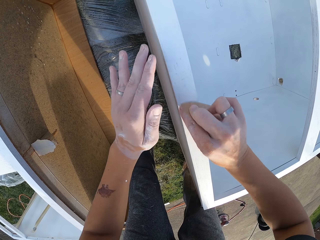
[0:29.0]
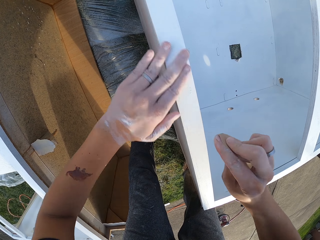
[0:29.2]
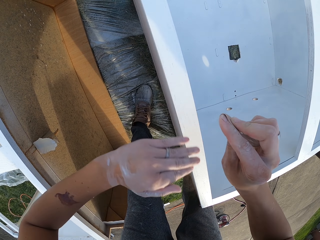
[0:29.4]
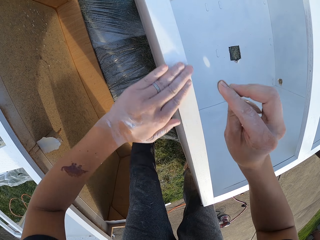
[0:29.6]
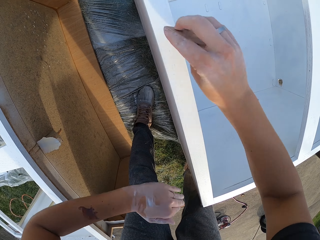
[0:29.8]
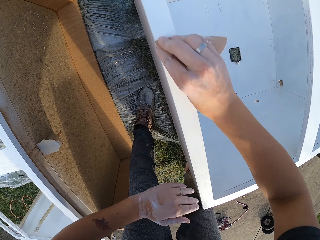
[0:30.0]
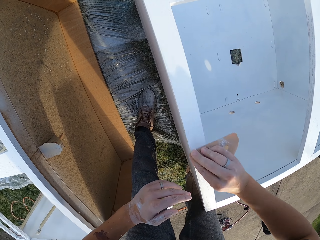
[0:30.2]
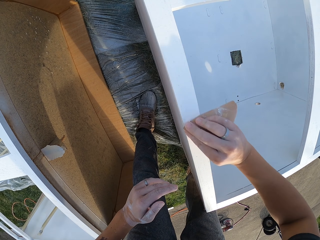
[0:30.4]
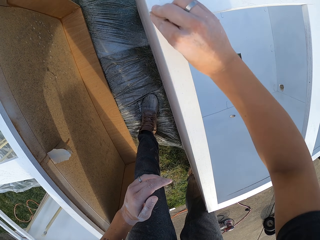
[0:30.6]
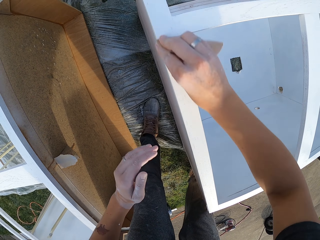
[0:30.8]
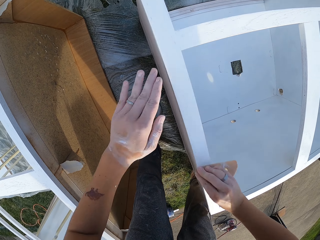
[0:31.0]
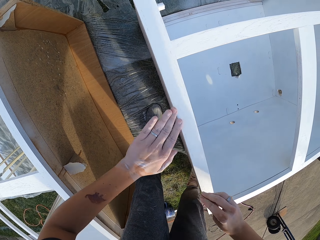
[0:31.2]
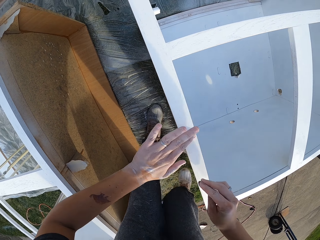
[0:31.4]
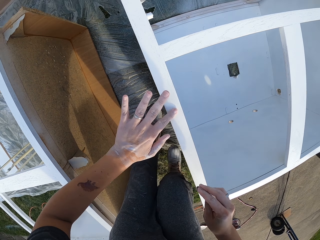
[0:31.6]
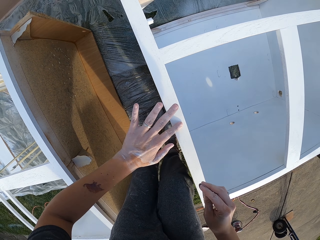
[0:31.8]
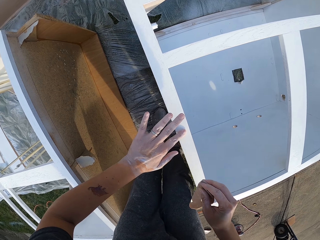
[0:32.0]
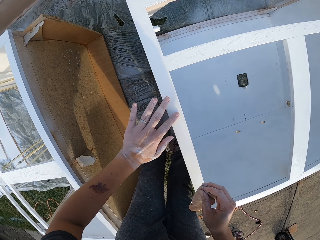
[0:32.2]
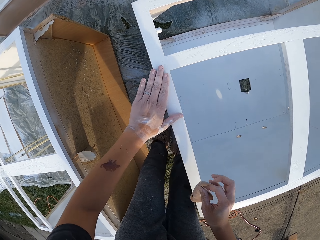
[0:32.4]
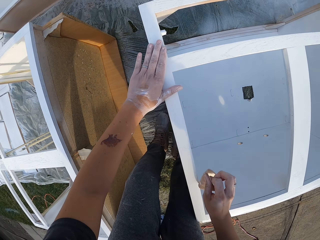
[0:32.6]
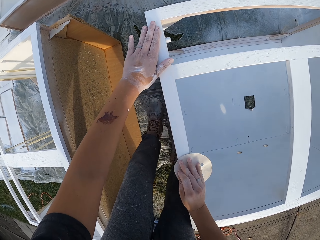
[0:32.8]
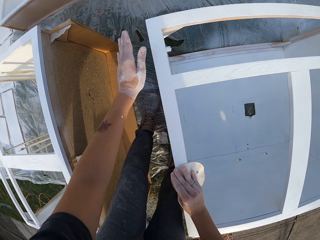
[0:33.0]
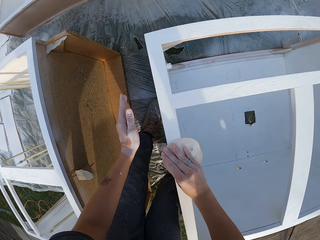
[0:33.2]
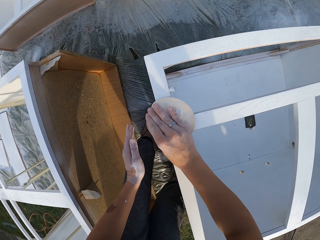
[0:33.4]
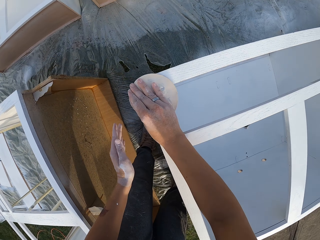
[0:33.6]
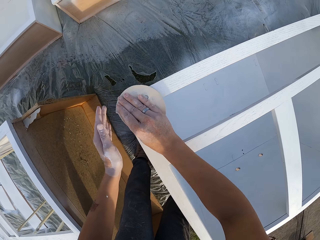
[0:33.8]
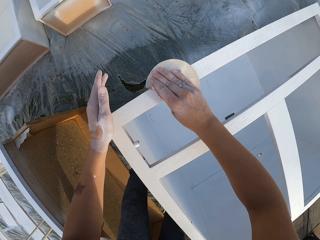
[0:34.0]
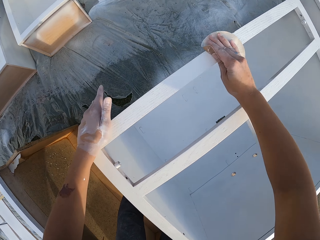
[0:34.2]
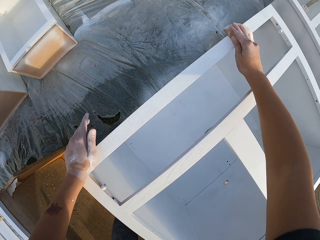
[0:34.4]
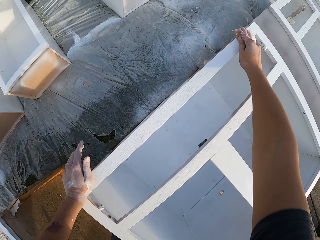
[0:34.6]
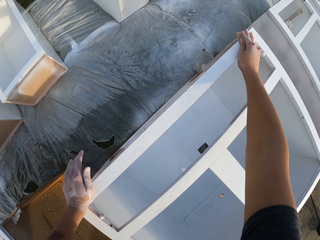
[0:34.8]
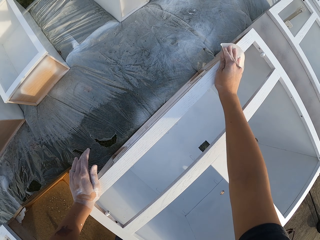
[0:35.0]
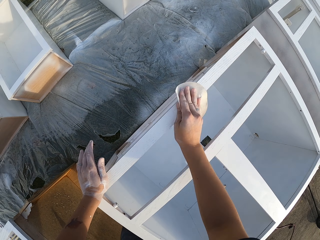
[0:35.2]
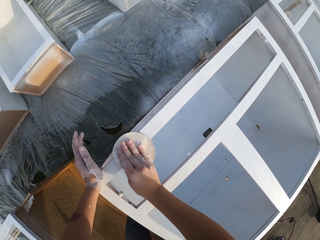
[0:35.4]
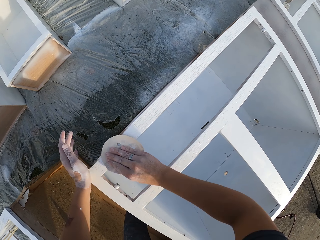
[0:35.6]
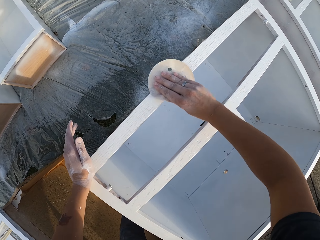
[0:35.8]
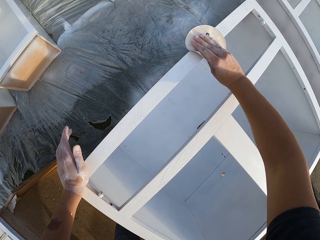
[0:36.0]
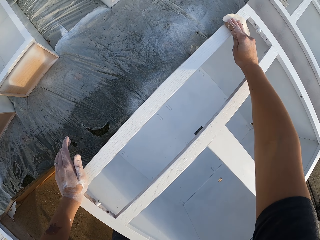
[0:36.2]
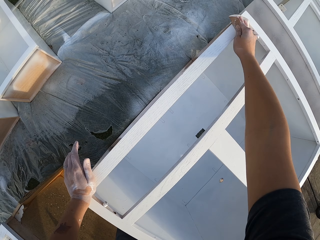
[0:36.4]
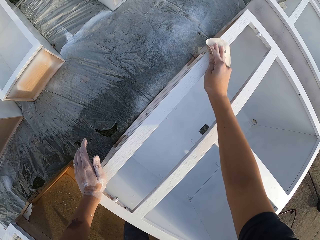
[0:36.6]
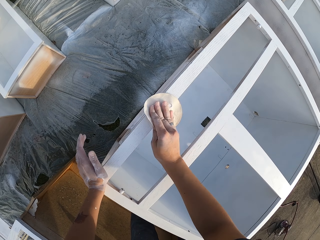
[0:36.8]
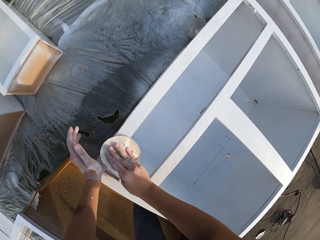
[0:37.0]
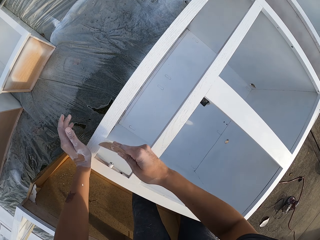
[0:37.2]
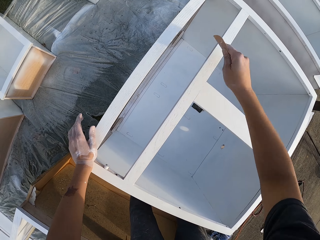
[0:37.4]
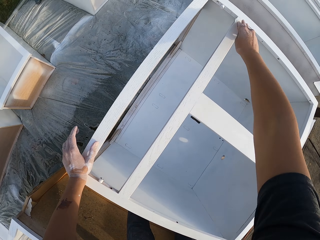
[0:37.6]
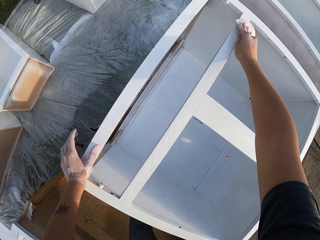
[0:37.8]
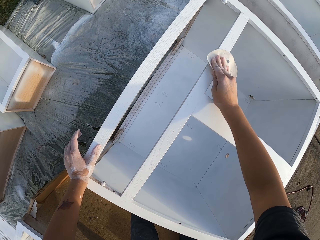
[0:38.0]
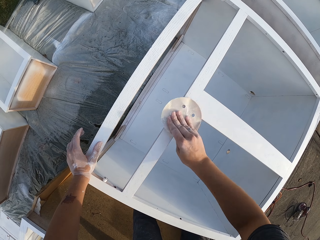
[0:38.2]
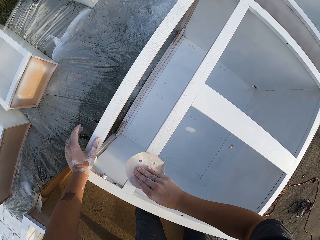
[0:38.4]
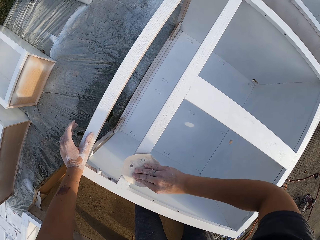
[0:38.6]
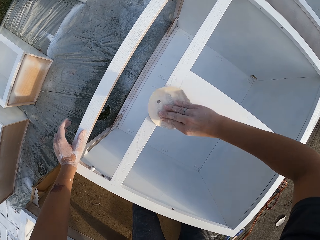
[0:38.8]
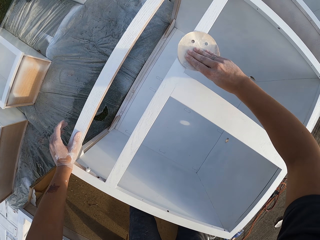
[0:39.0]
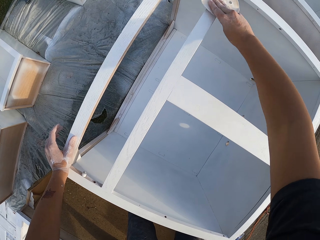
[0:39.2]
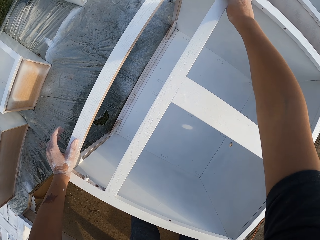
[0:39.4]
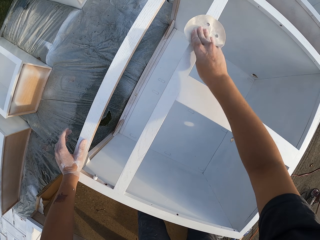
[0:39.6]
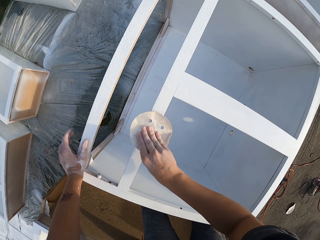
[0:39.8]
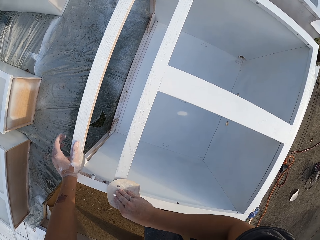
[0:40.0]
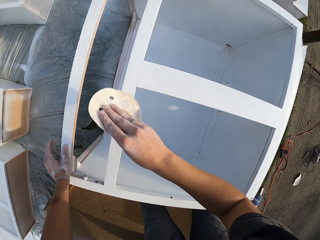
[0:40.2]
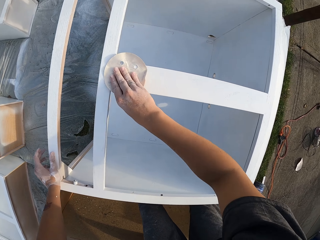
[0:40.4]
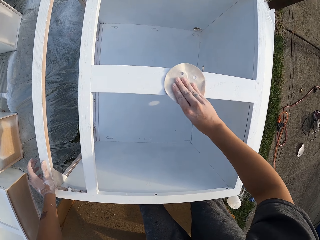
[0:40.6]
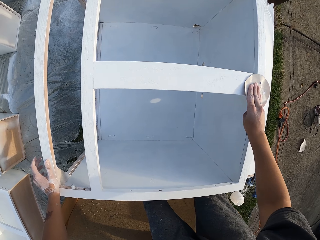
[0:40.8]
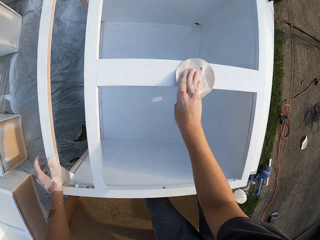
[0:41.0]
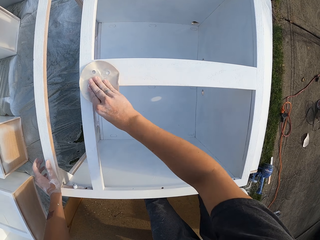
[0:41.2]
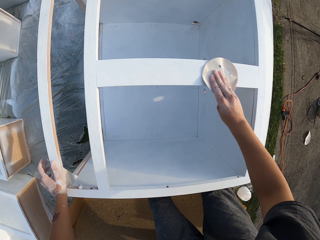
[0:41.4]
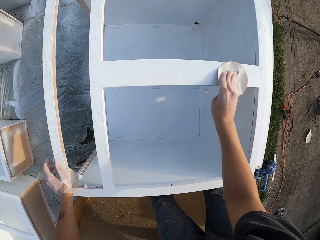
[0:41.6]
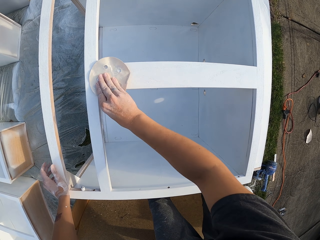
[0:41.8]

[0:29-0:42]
The camera wearer lifts the right hand. They touch the structure or drawers with the left hand. They wipe the drawers. They smoothen the structure with a sandpaper. They touch the structure with the left hand. They smoothen the structure with a sandpaper. They lift the sandpaper. They smoothen the structure with the sandpaper.

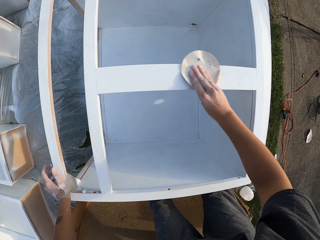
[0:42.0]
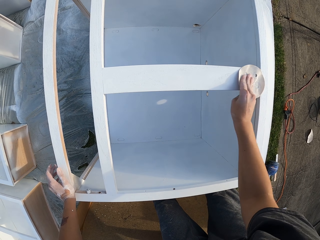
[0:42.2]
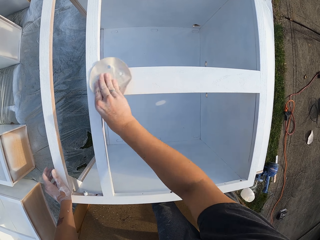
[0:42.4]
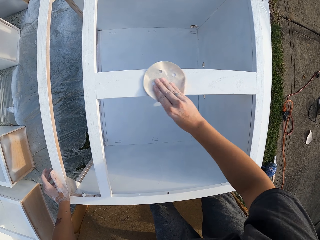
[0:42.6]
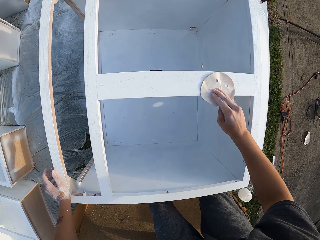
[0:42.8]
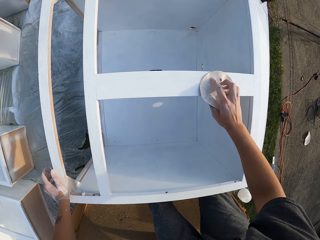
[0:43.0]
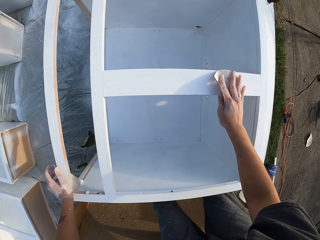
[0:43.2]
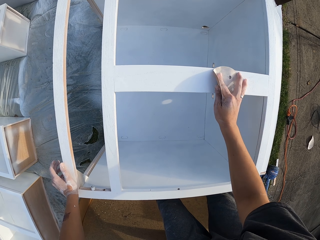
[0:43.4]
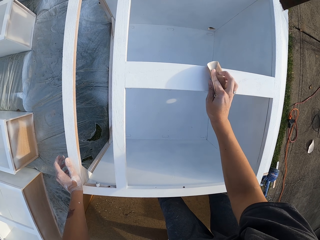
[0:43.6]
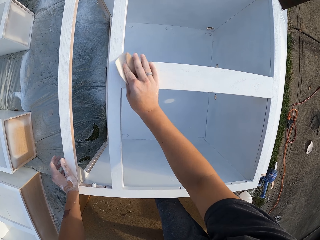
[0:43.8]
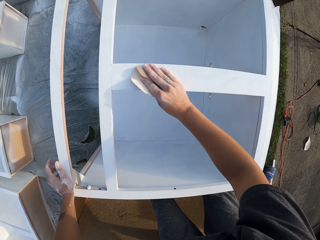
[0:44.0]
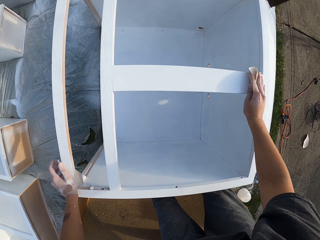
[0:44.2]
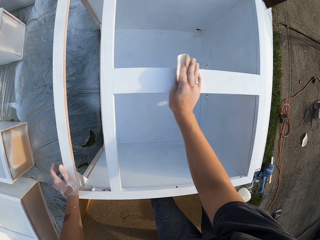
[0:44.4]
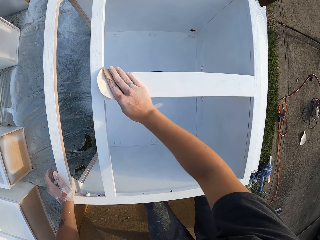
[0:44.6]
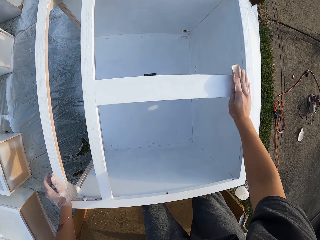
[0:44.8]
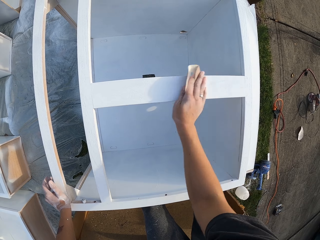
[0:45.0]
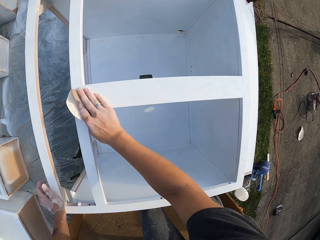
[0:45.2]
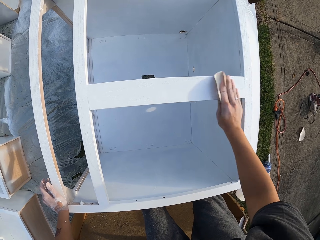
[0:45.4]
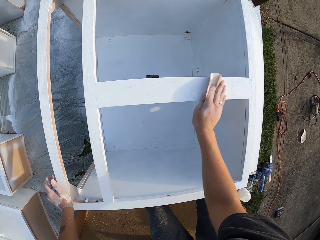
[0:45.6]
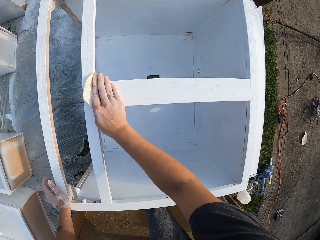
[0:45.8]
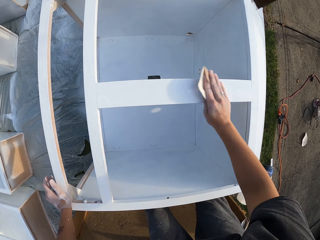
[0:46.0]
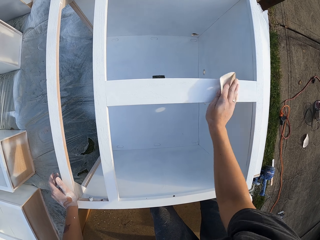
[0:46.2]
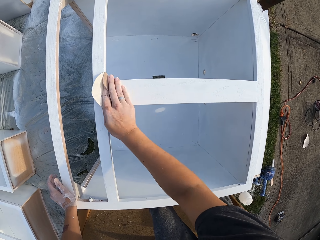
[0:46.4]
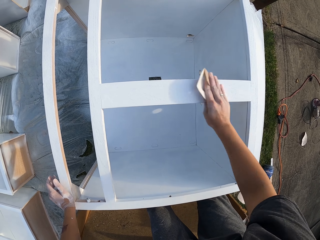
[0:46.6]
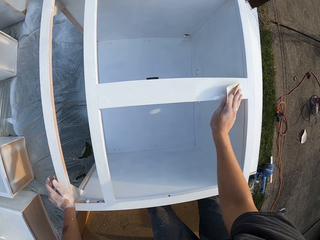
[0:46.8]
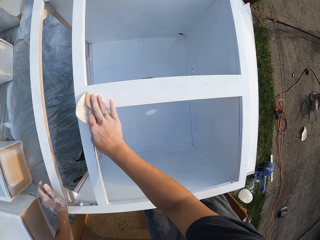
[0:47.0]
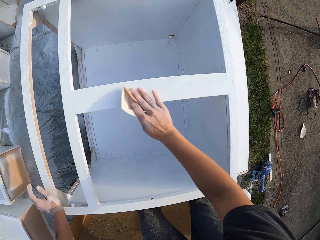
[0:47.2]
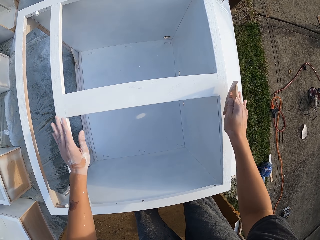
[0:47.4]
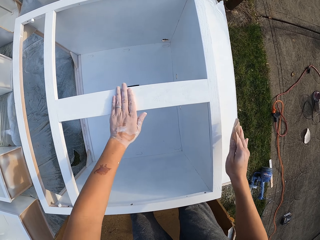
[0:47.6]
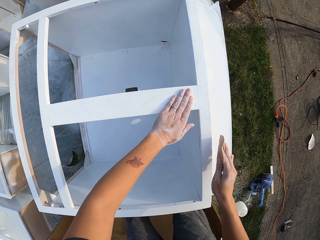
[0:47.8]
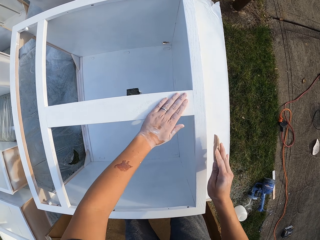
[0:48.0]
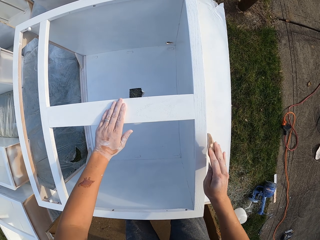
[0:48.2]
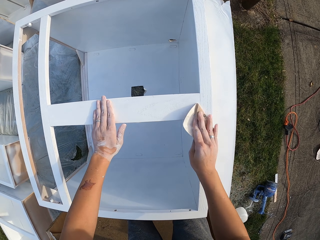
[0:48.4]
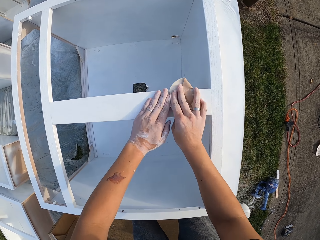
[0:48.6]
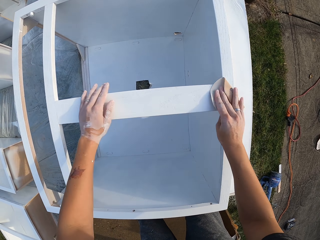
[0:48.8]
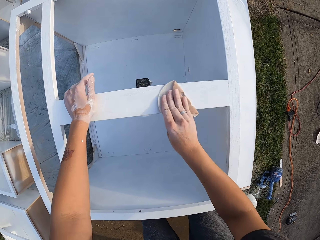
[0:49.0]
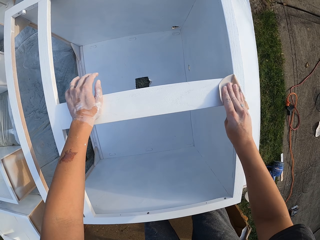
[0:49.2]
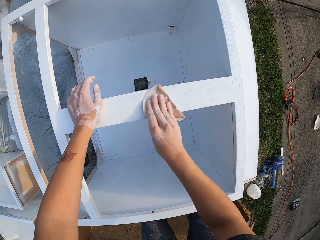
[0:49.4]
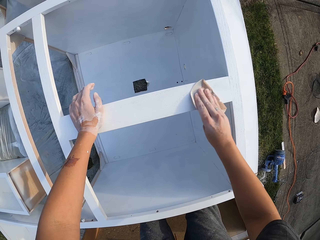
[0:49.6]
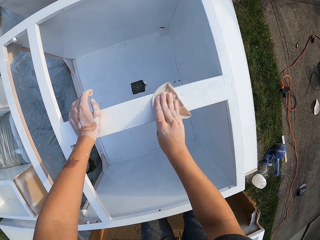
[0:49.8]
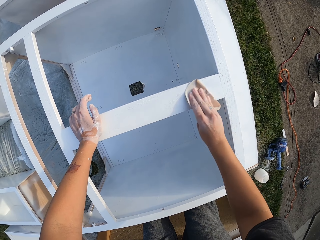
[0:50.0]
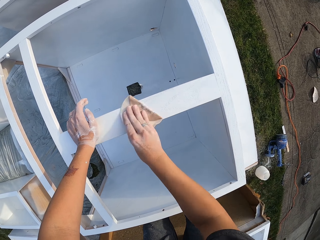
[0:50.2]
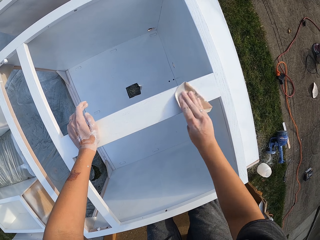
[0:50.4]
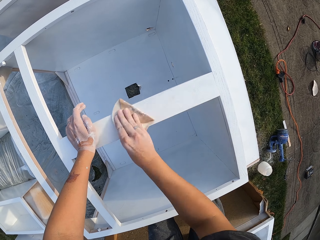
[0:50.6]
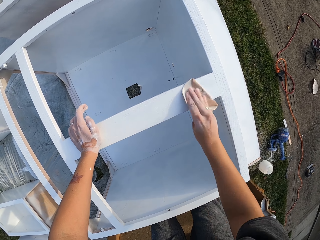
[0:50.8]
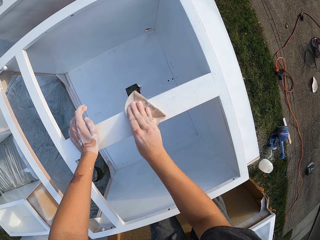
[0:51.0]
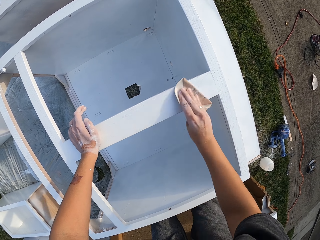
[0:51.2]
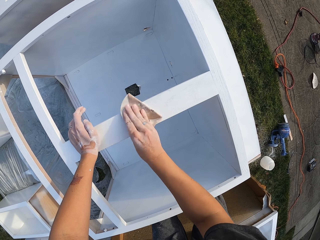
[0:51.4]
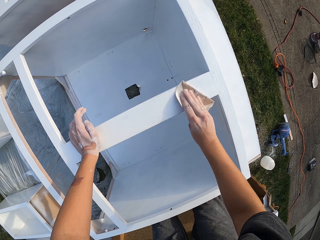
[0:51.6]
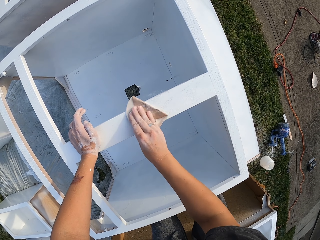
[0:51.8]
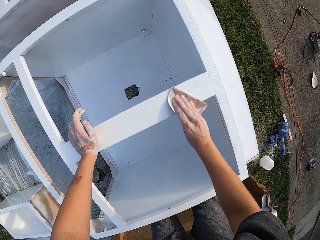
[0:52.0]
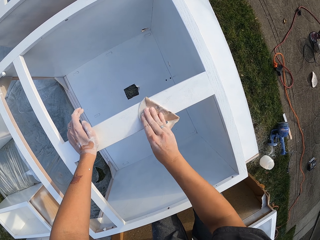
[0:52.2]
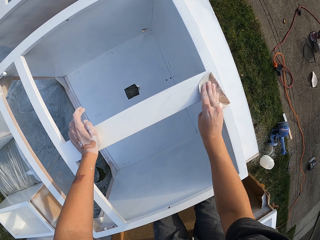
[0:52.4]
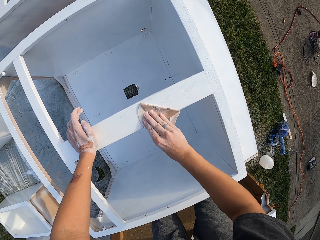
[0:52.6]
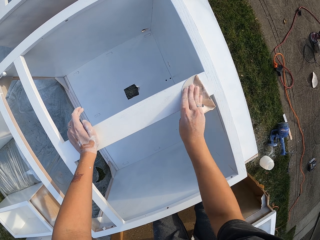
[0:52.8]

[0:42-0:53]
The camera wearer touches the structure or drawers with the left hand. They wipe the drawers. They smoothen the structure with a sandpaper.
